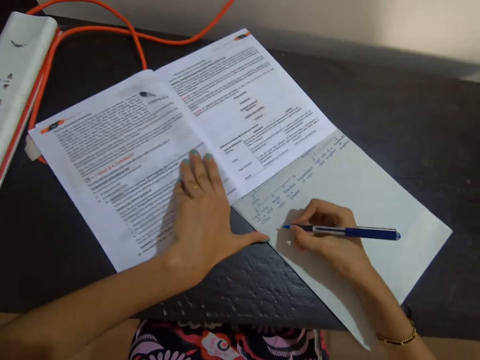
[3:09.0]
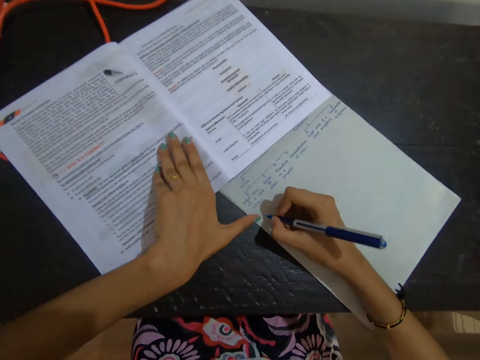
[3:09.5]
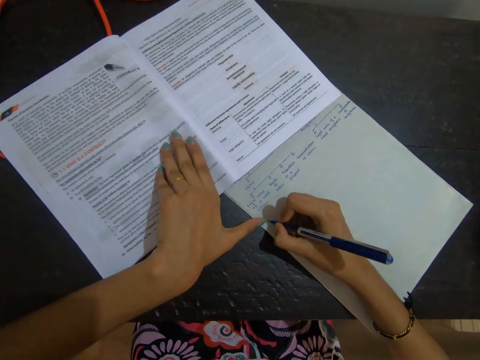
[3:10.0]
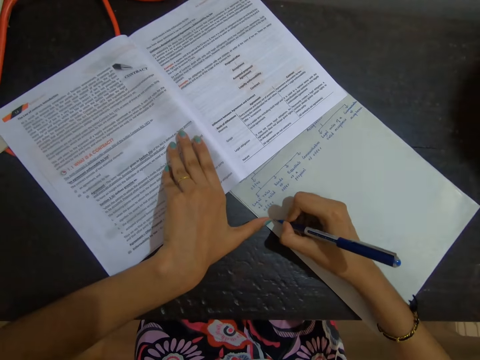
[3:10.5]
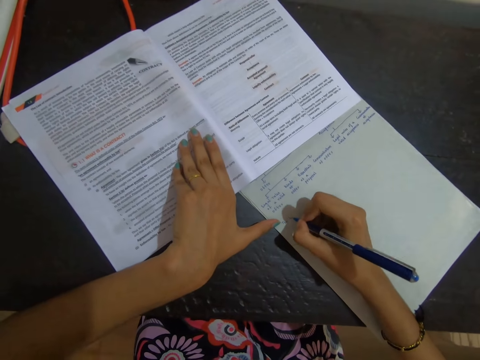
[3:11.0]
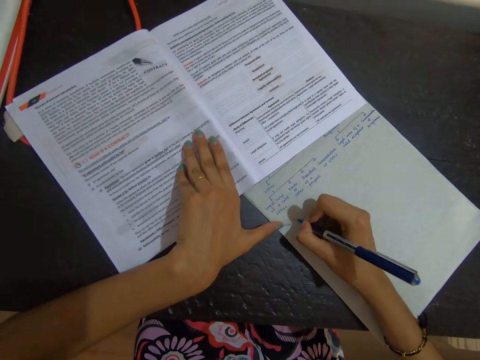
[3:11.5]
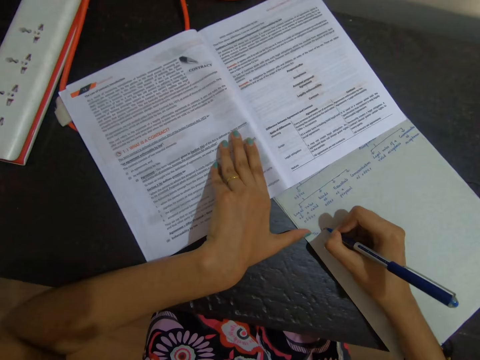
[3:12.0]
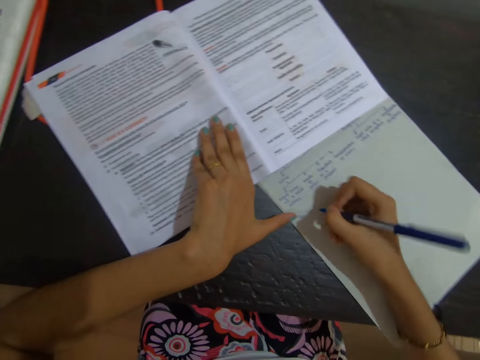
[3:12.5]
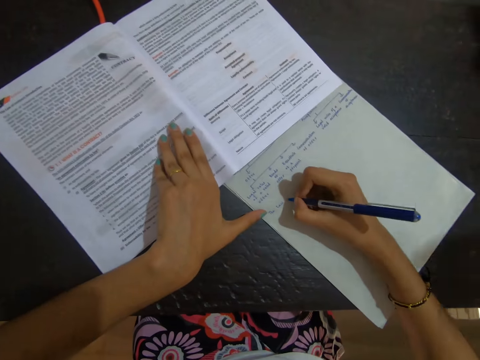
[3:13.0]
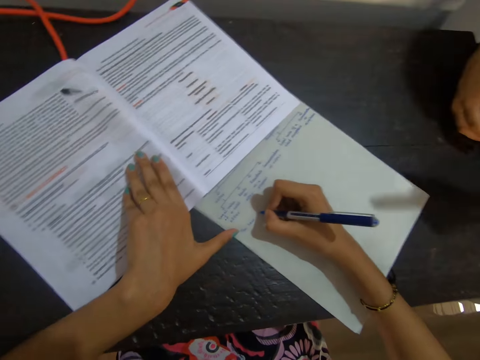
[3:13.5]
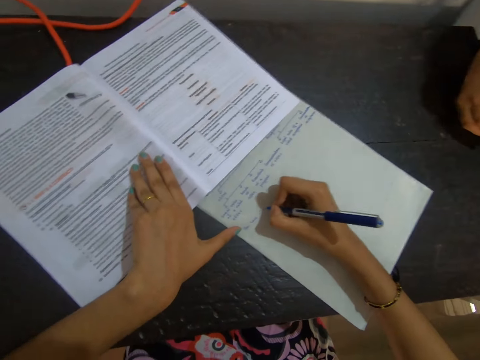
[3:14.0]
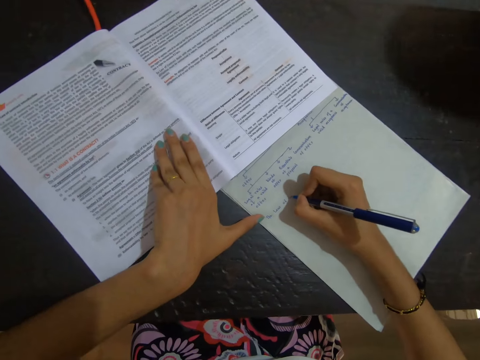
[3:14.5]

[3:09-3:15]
The camera wearer writes on the paper with a pen.

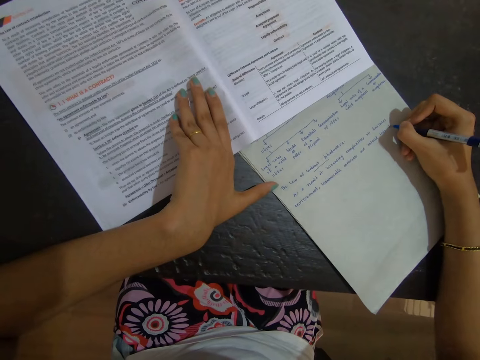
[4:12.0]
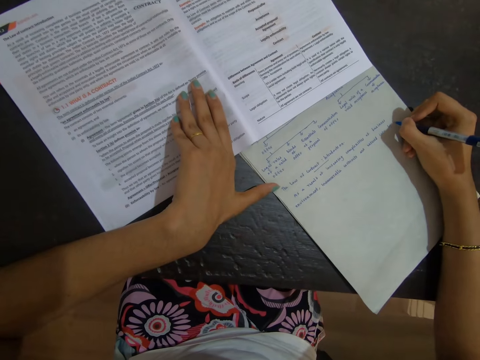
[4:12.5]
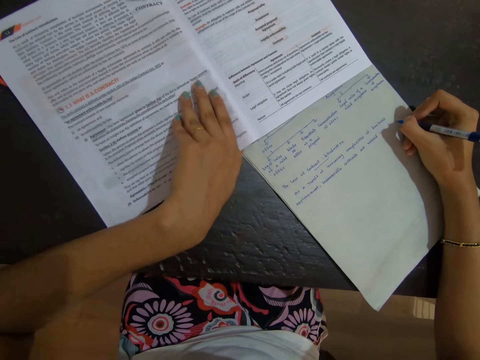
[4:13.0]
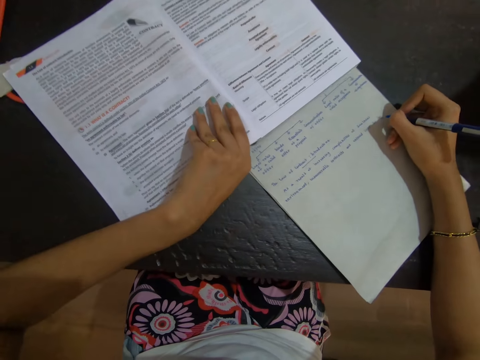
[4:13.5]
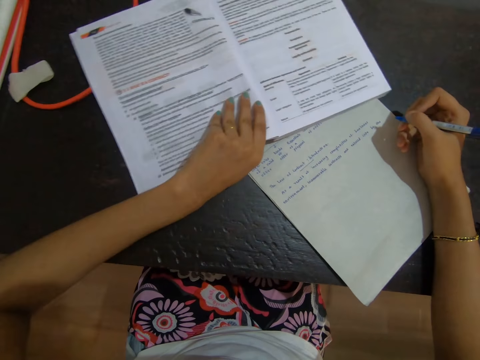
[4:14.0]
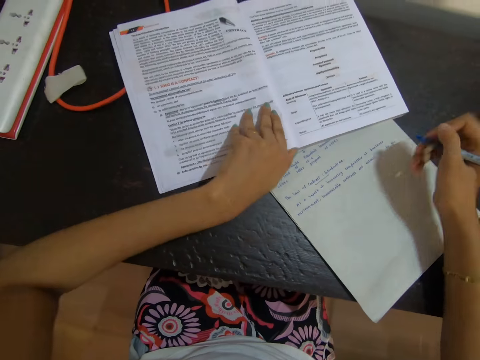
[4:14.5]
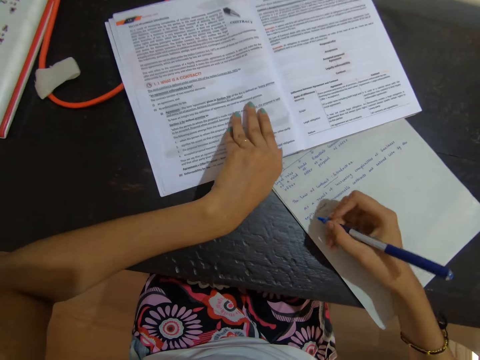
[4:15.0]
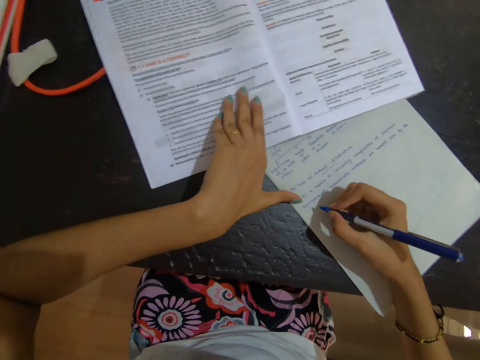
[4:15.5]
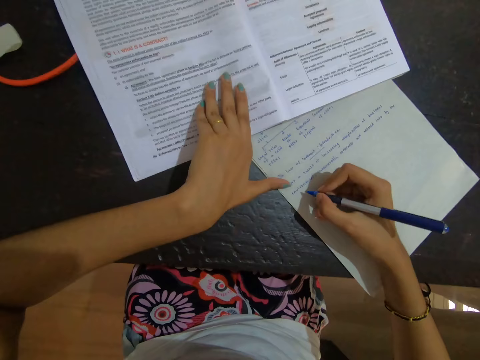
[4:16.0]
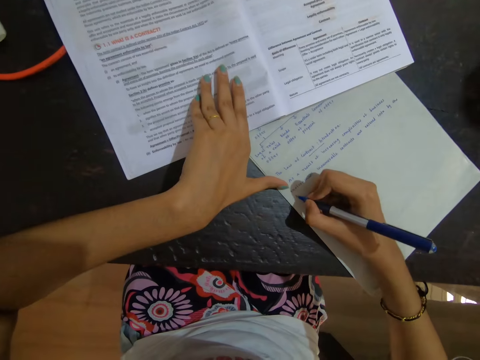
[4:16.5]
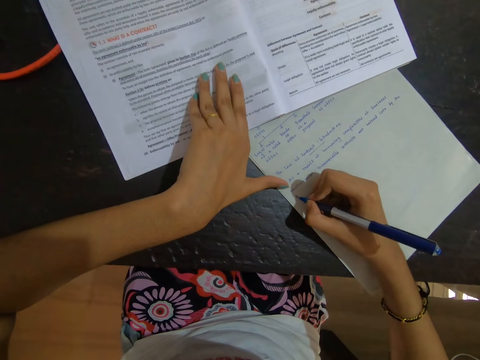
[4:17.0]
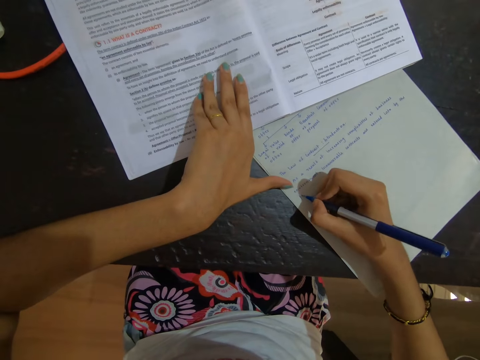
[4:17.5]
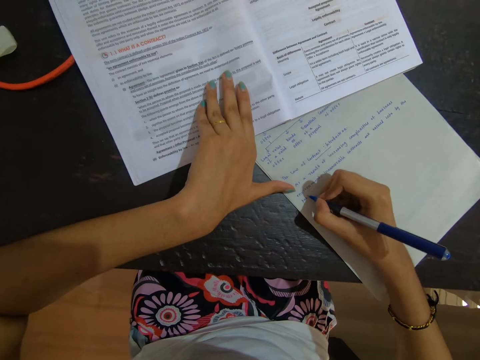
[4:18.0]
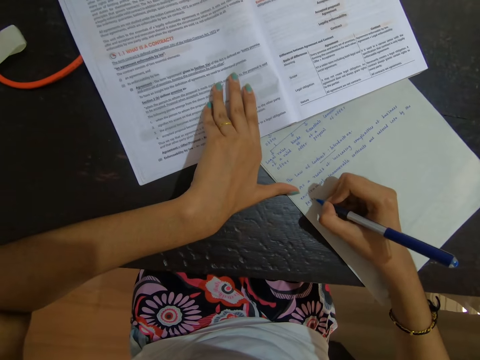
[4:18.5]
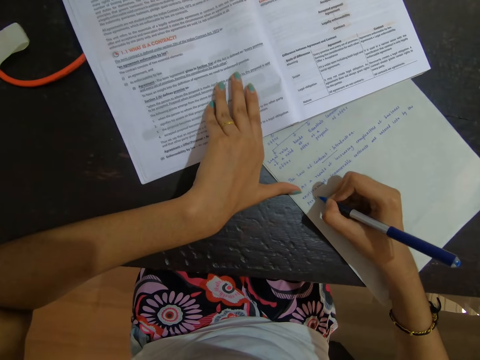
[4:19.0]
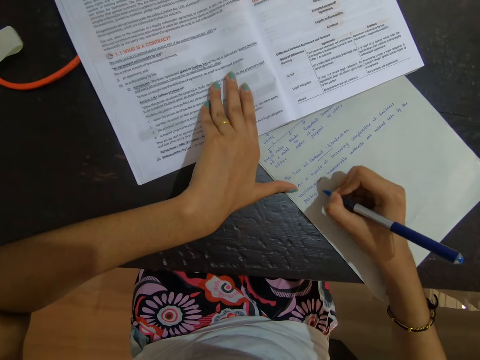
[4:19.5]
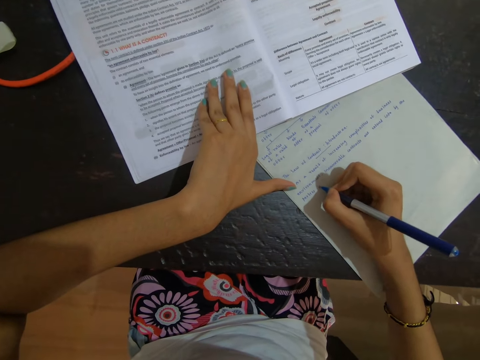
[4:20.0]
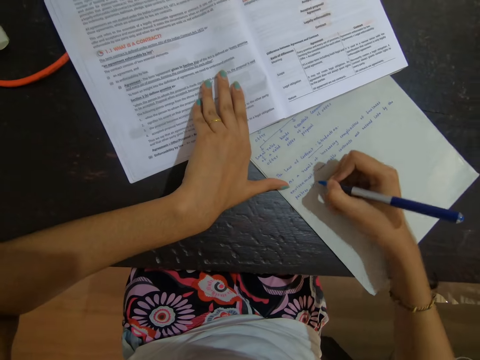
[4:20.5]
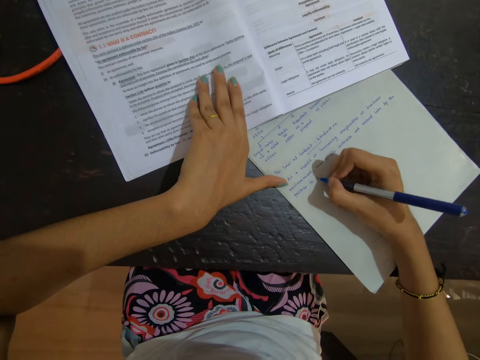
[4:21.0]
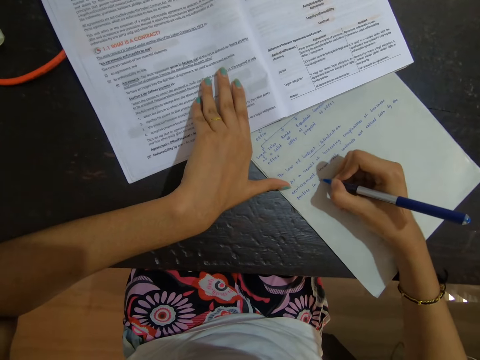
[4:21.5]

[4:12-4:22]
The camera wearer moves the book with the left hand. They write on the paper with a pen.

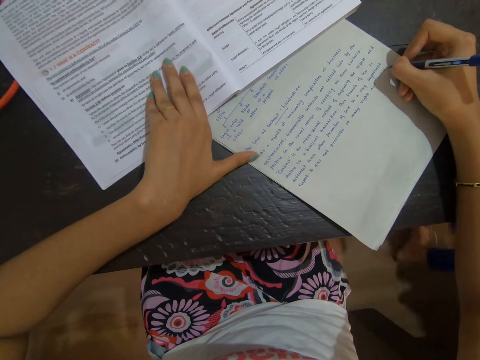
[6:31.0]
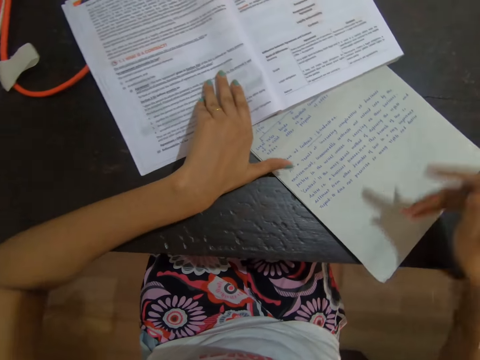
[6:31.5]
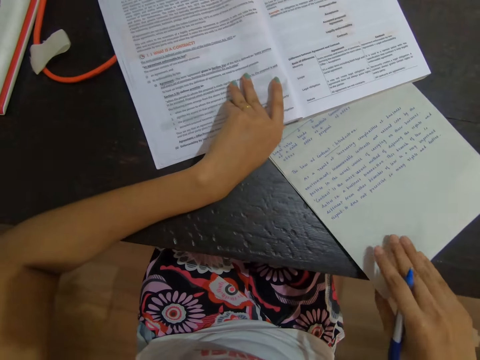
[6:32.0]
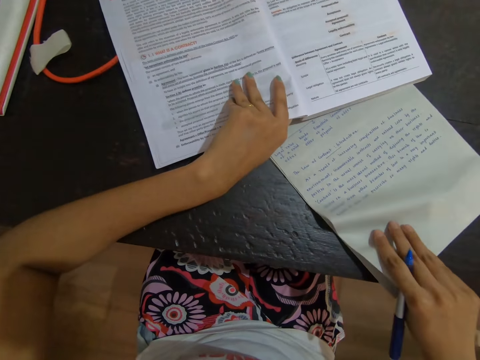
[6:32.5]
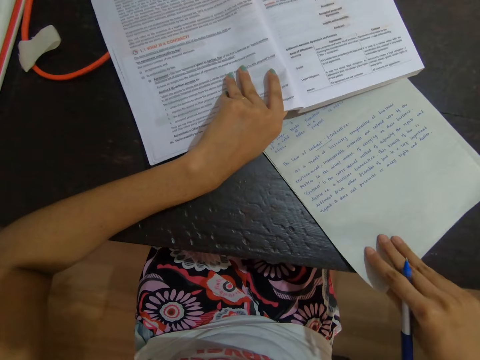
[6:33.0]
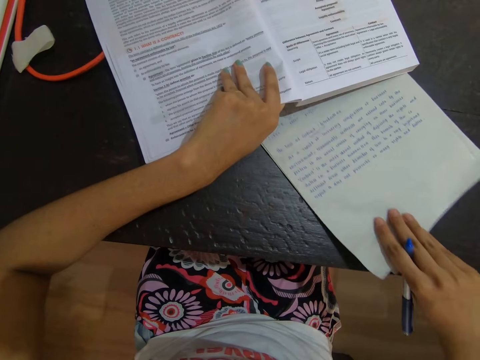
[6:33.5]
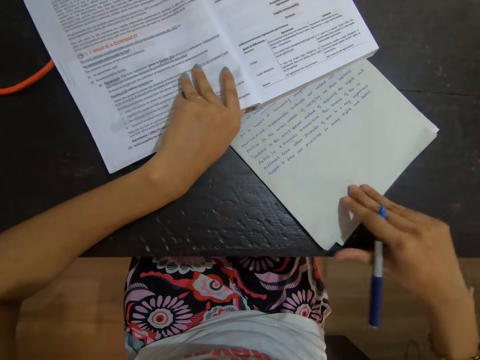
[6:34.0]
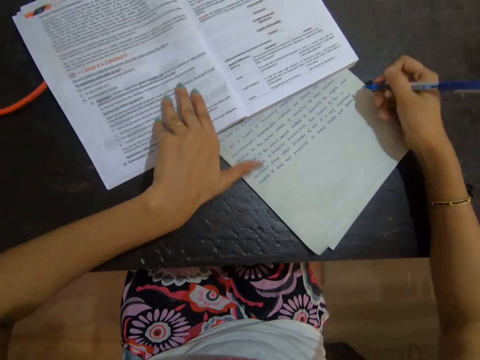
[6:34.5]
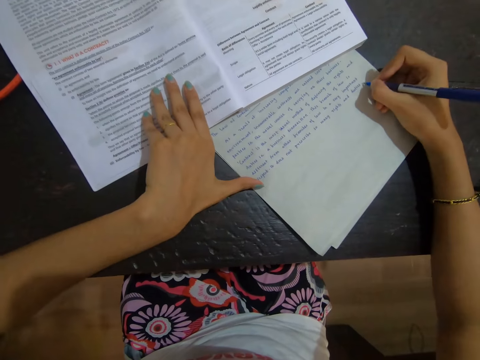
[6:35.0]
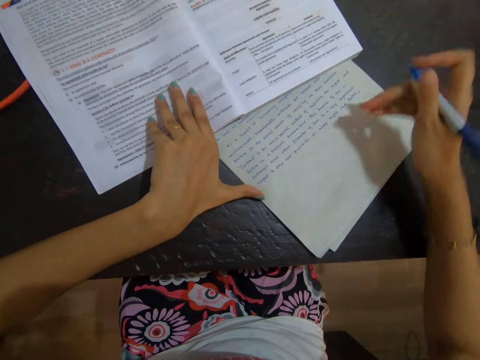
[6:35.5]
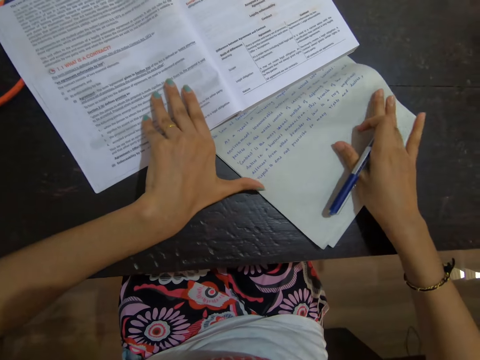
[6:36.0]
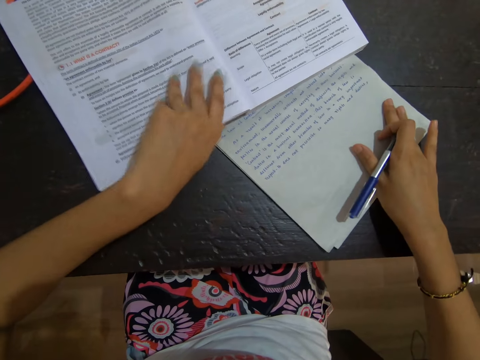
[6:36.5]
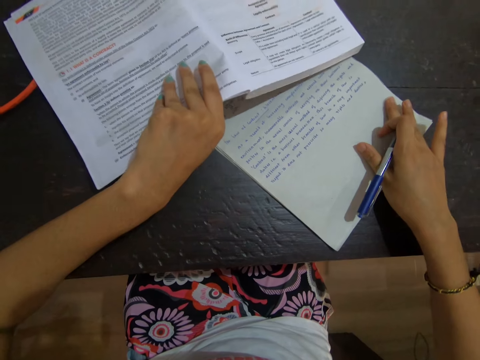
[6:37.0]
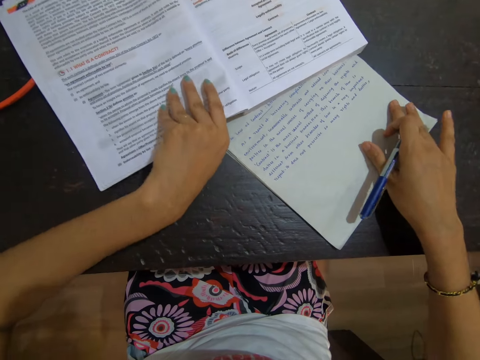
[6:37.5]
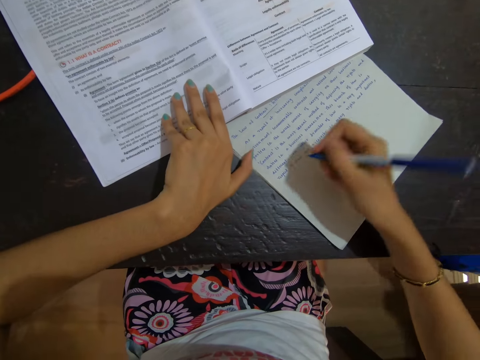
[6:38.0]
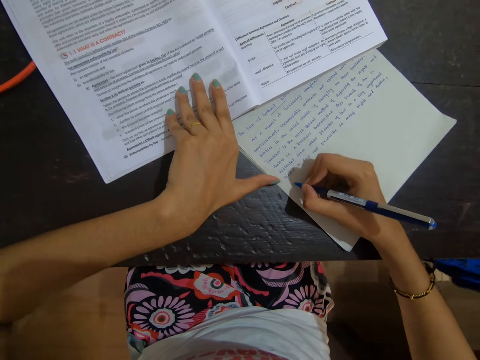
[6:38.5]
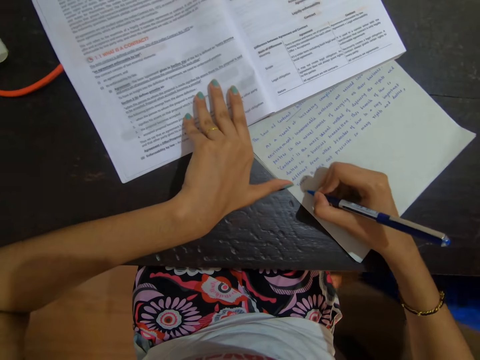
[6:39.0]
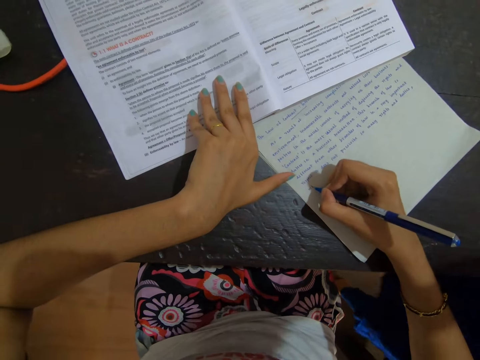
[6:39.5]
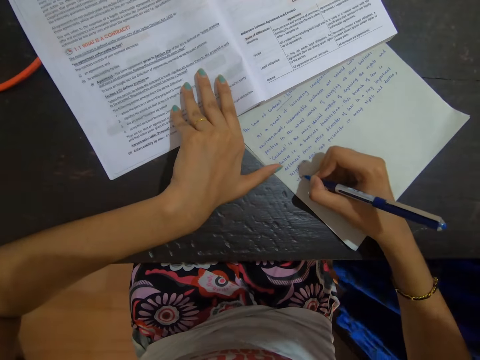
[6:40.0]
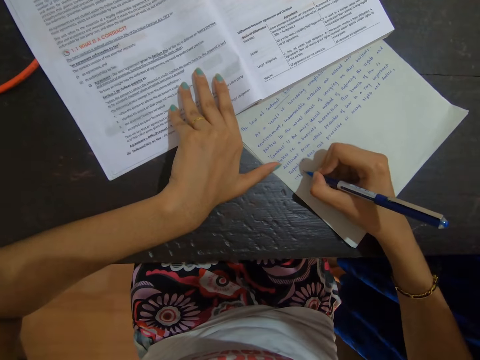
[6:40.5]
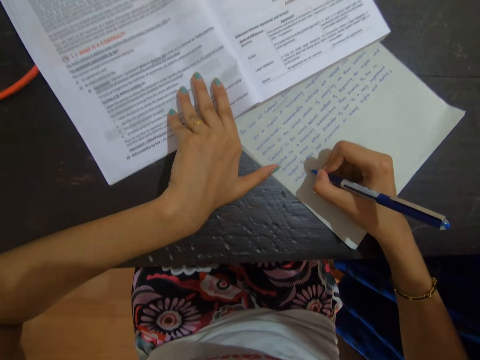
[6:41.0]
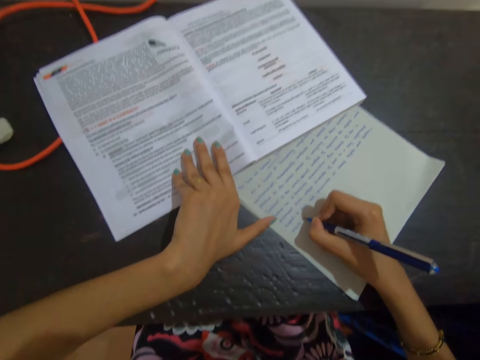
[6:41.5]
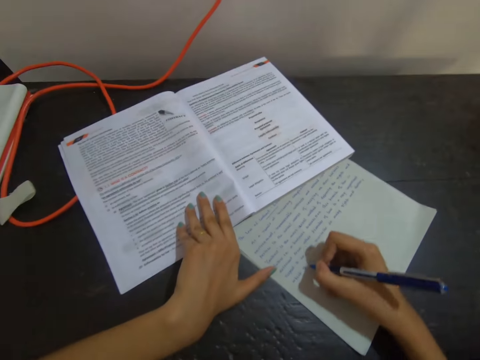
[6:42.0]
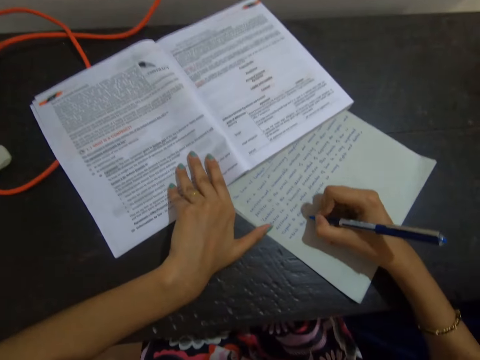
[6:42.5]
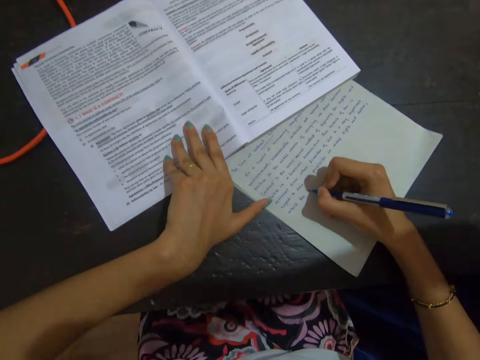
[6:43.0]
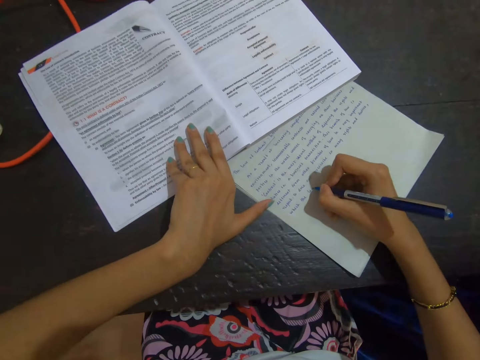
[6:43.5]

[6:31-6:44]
The camera wearer holds paper. They write on the paper with a pen. They hold the paper. They write on the paper with the pen.
